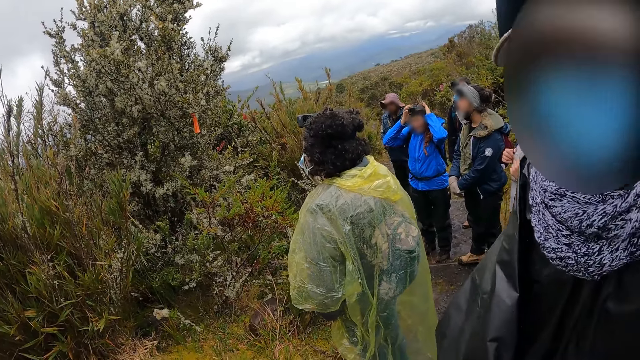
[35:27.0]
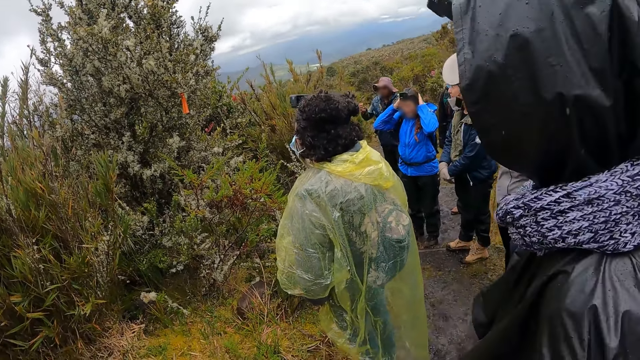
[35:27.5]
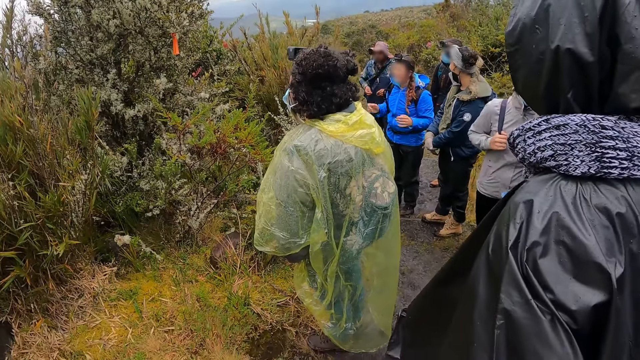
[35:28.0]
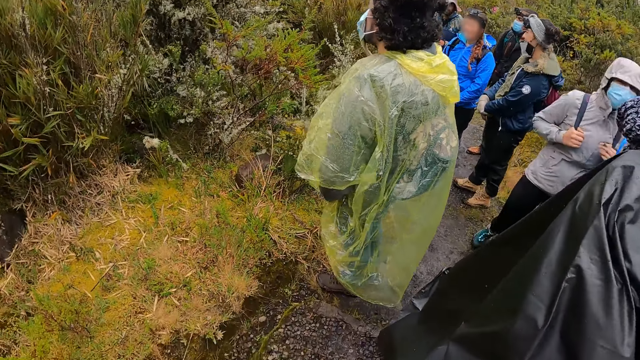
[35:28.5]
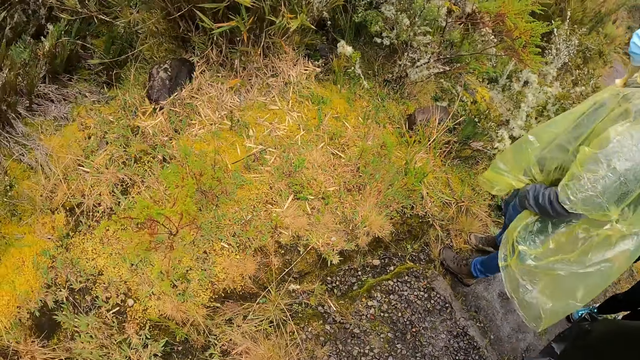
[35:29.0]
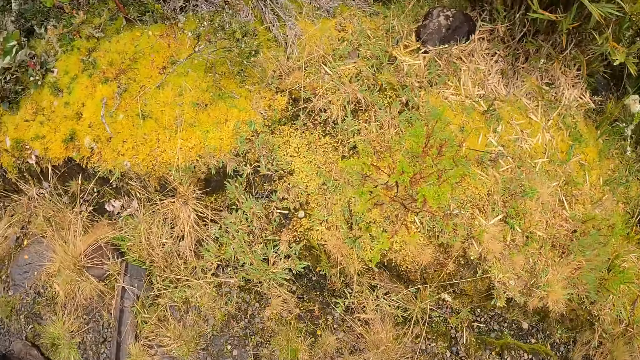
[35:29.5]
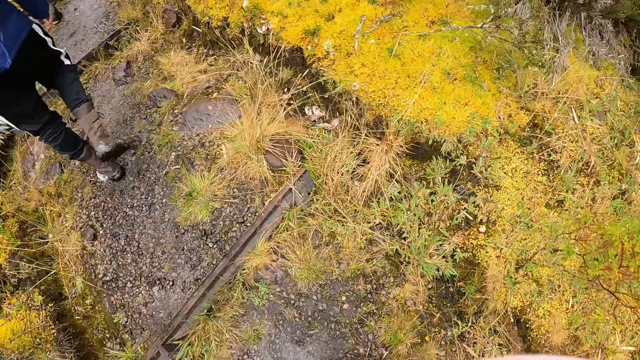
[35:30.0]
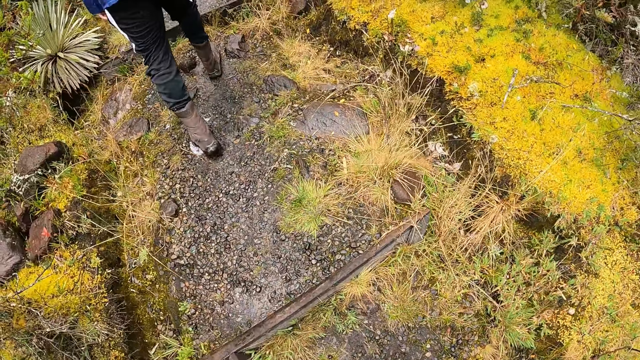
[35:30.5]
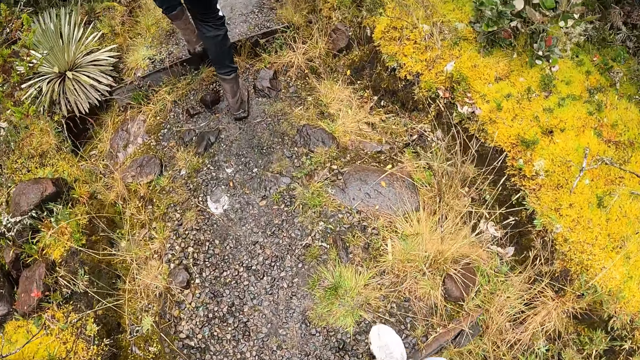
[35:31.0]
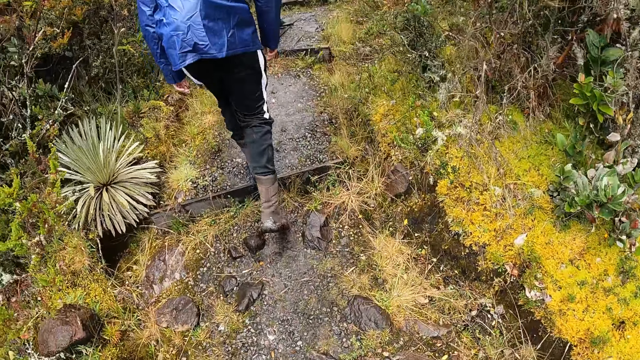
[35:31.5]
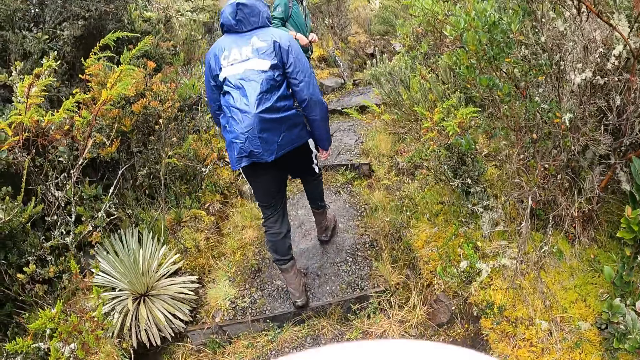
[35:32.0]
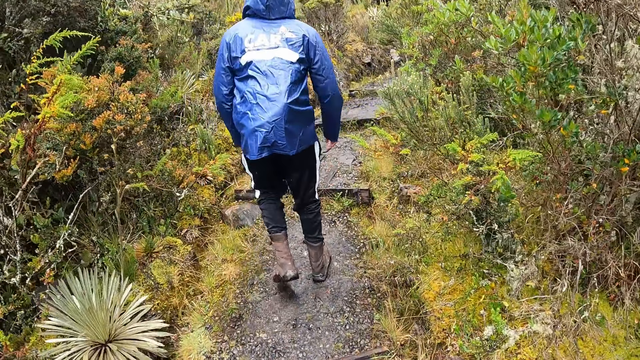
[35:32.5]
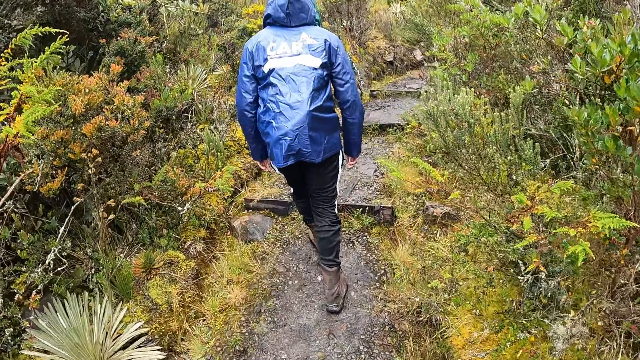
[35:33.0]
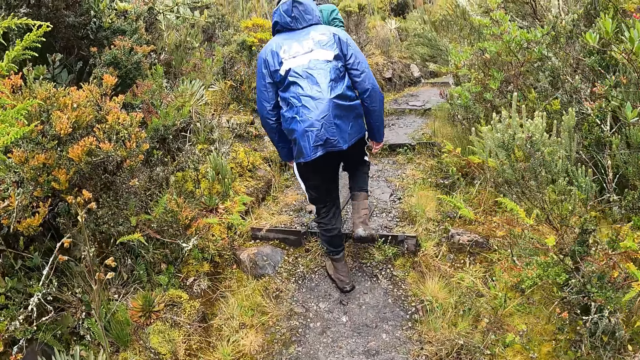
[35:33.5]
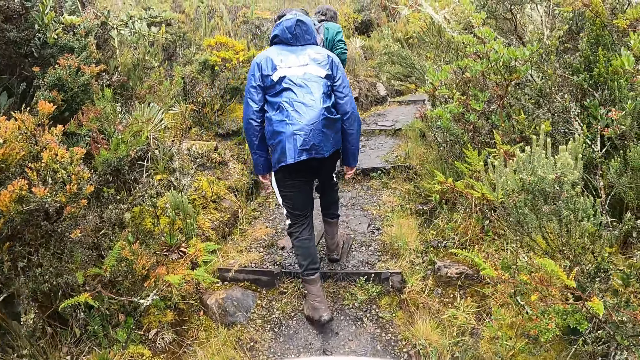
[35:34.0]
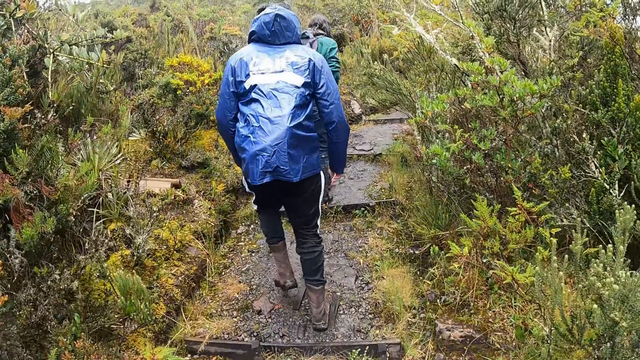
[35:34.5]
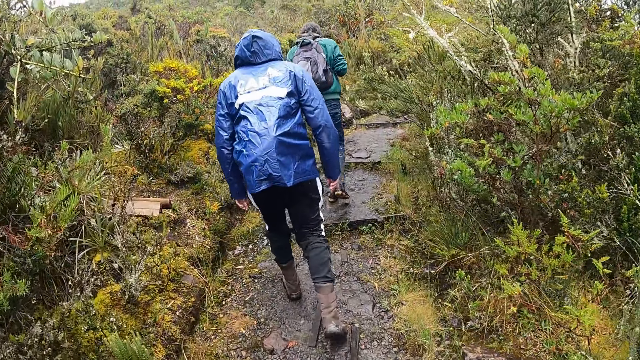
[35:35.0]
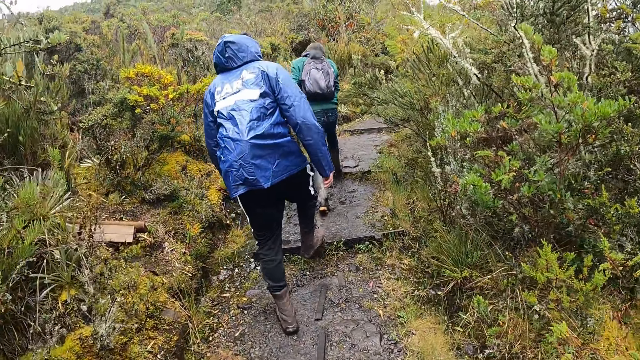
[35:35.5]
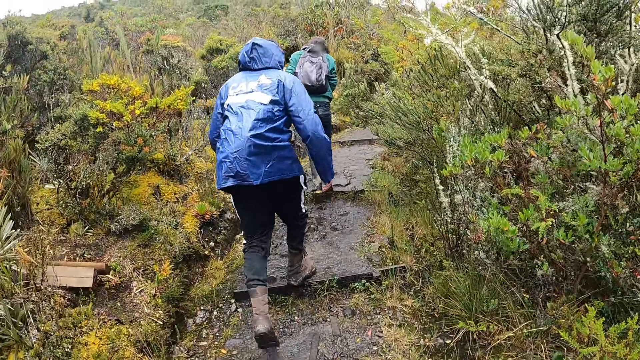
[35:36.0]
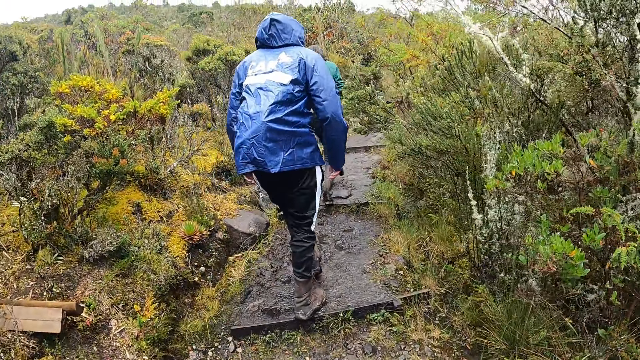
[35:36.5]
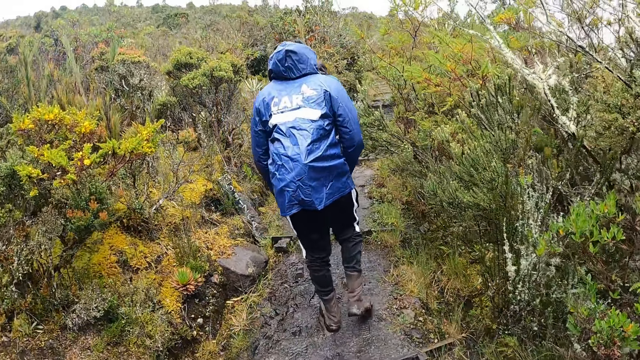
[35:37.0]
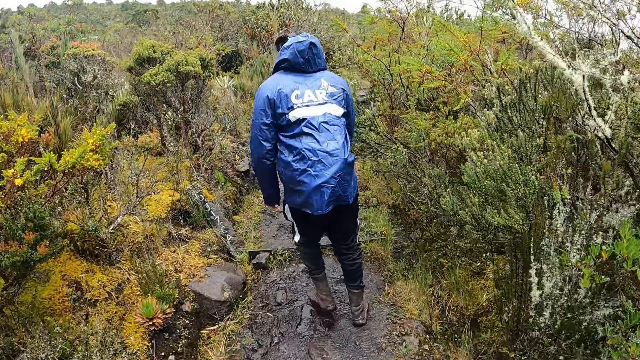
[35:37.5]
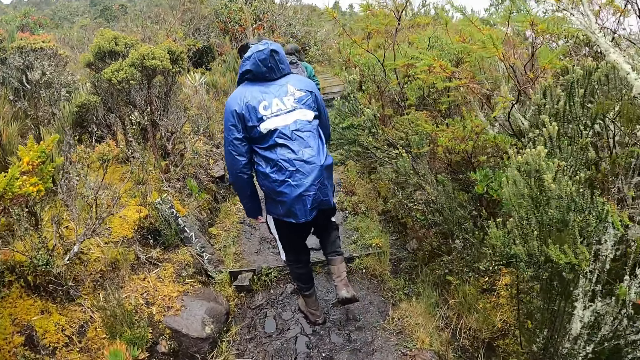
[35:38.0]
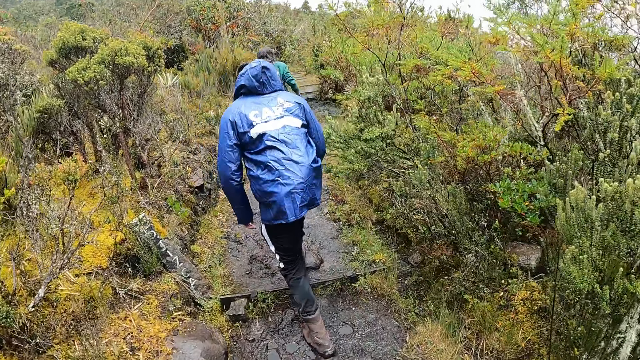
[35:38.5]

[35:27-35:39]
The man walks up the mountain steps. The camera wearer walks up the mountain steps. Another man walks up the mountain steps.

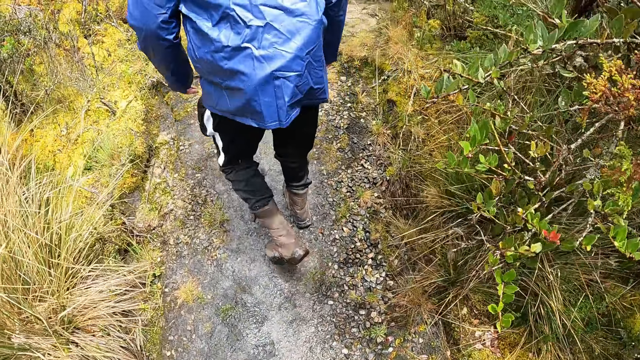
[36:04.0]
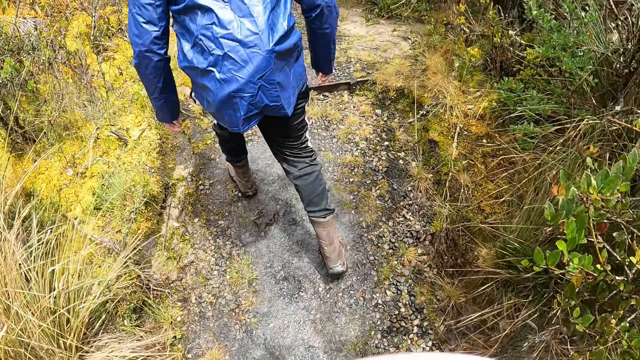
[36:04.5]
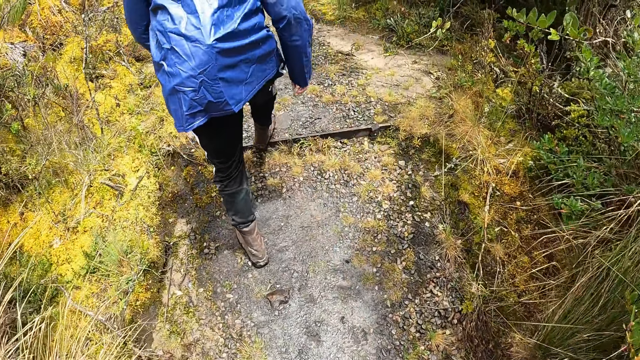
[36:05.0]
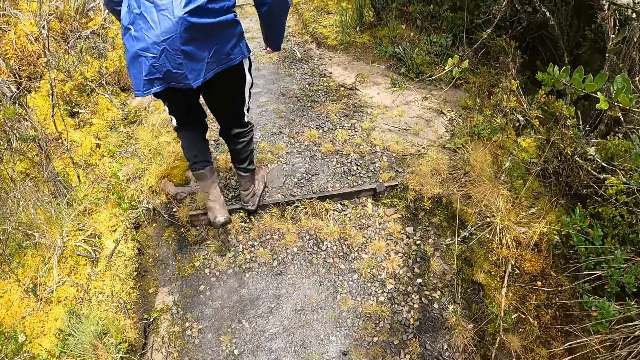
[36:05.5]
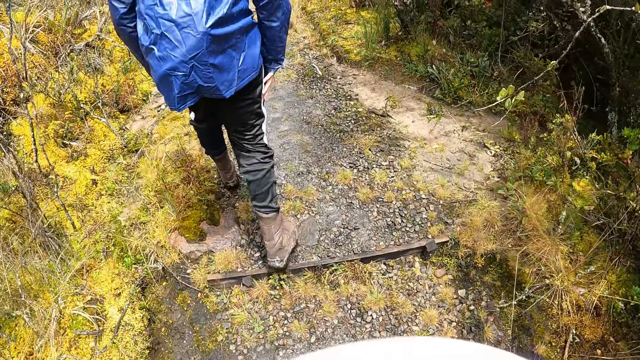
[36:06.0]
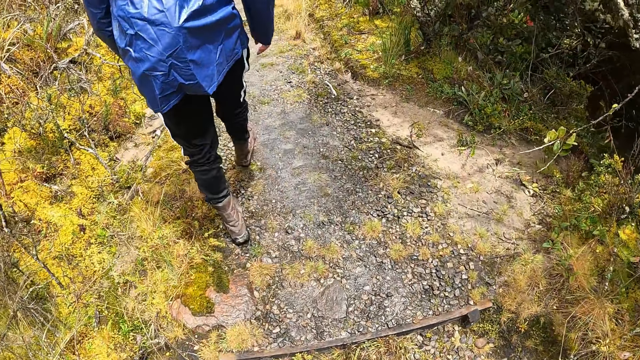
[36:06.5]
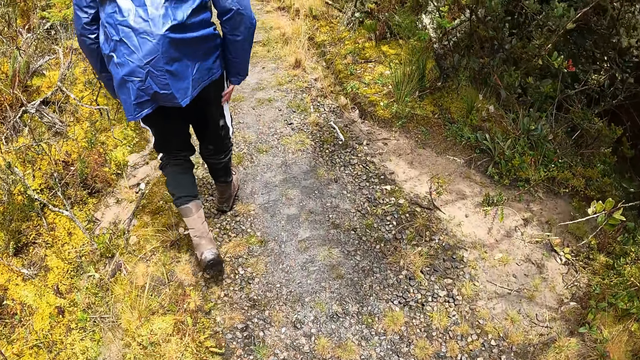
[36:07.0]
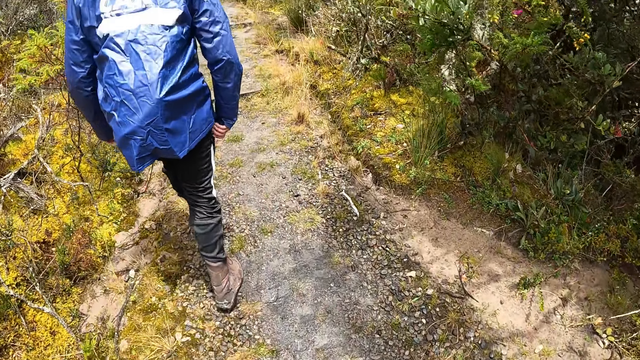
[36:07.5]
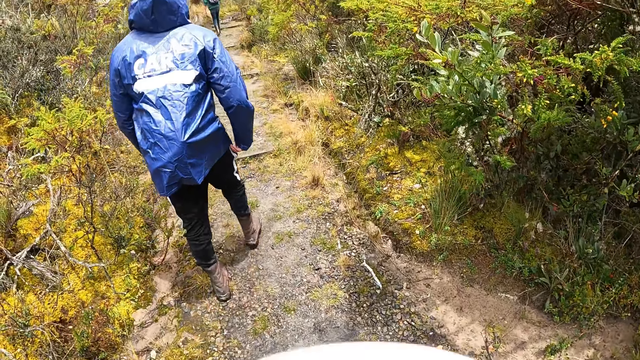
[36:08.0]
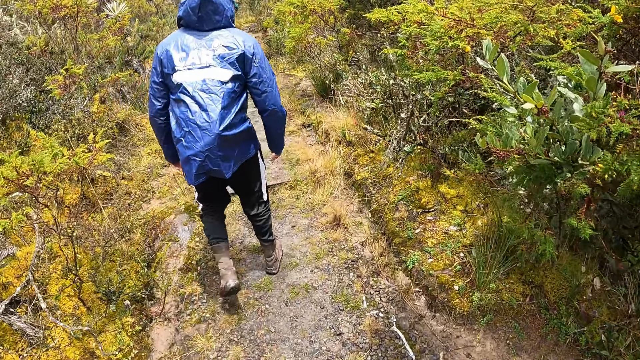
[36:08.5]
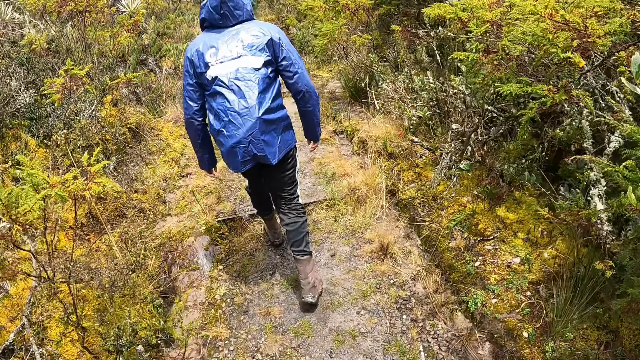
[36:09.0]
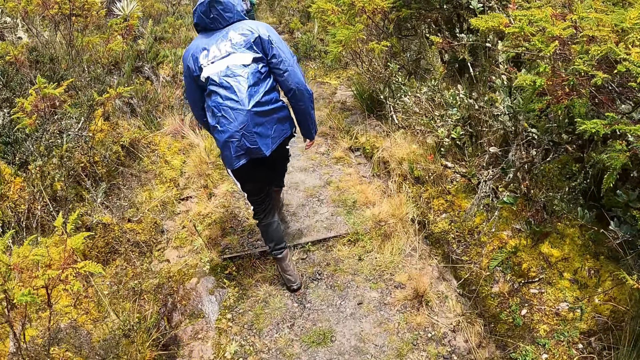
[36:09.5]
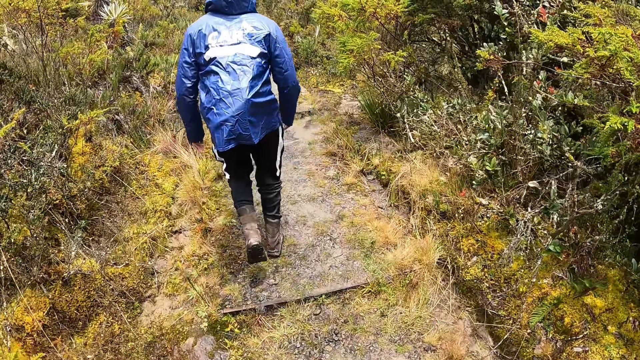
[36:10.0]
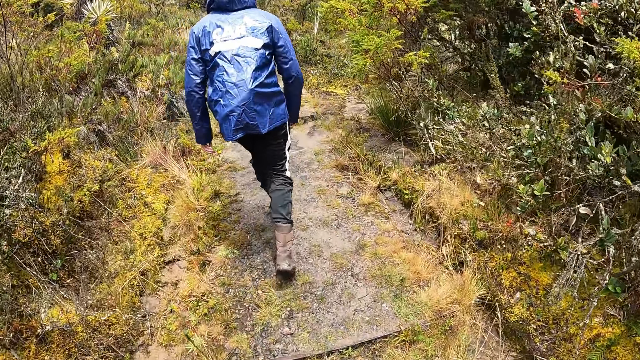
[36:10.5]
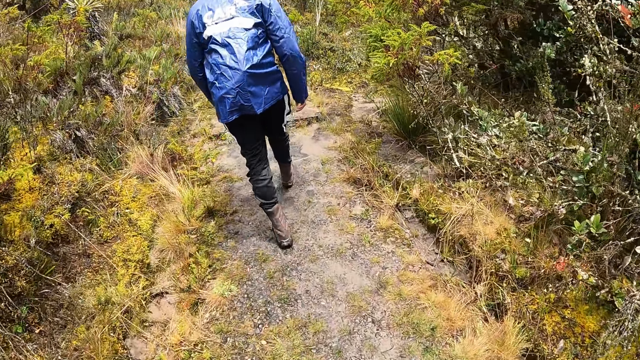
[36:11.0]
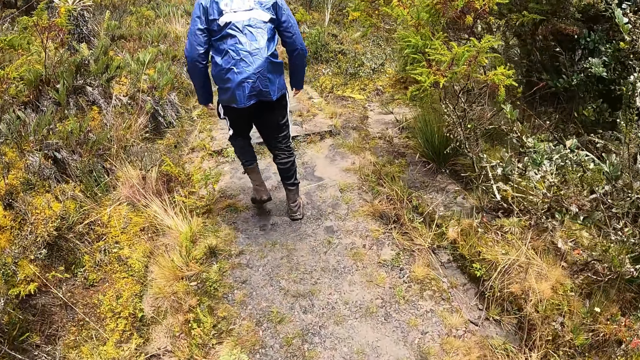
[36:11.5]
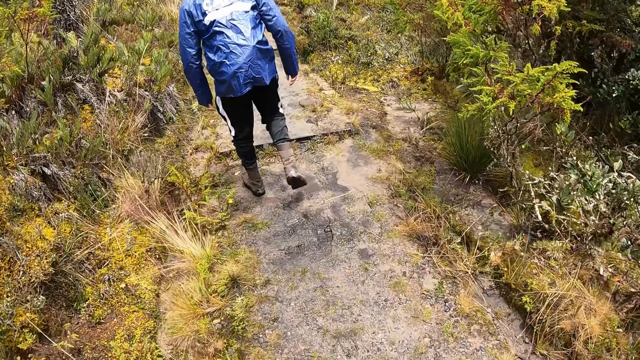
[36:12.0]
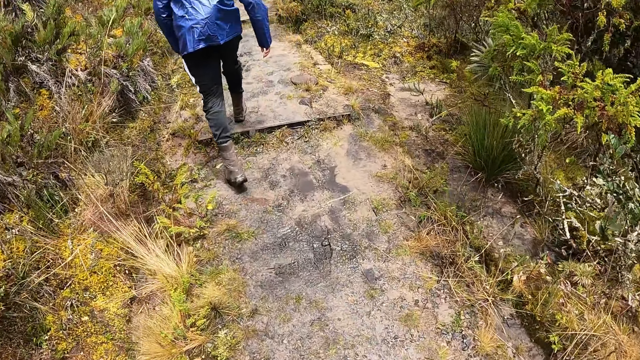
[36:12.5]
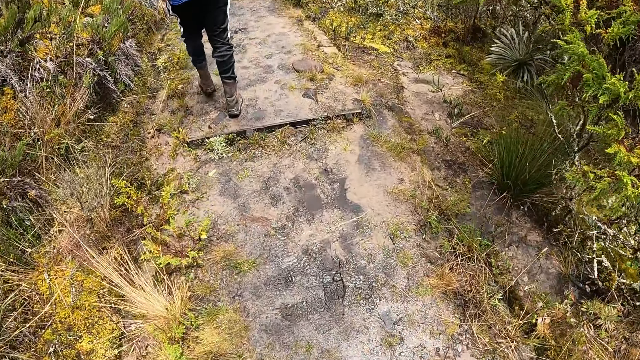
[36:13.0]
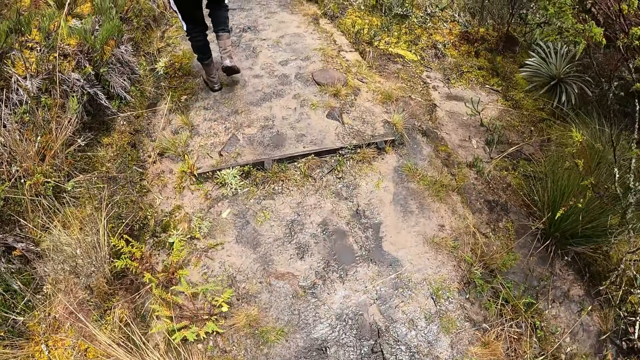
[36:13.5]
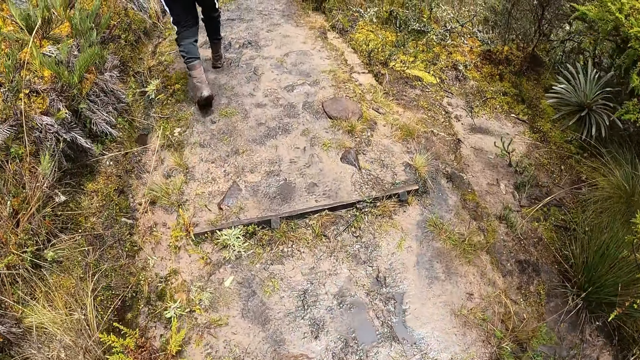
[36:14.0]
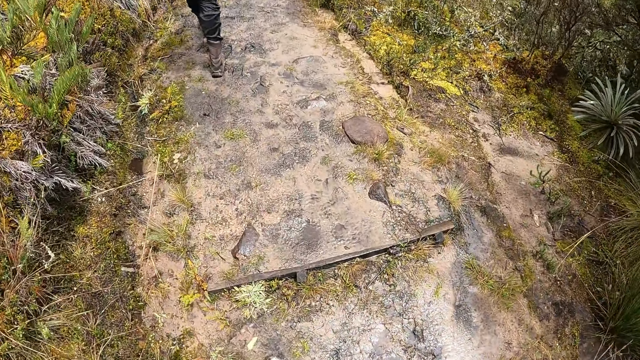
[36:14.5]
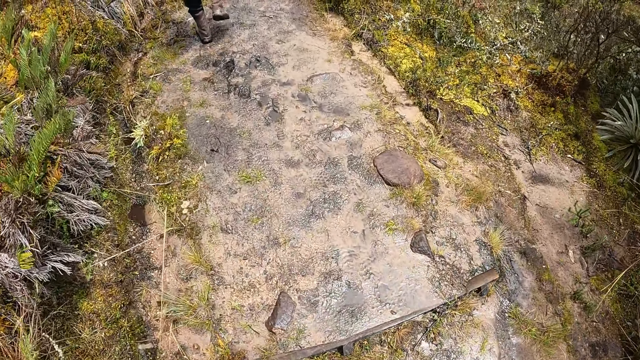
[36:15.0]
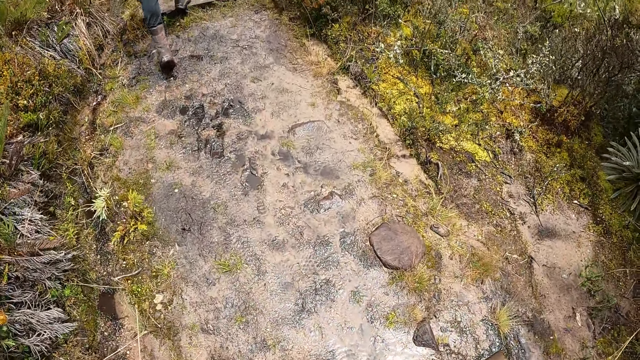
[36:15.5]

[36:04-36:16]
The man touches his thigh with his right hand. He touches his thigh with his right hand again.
